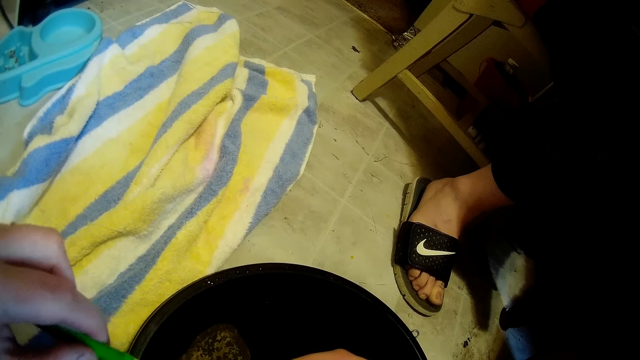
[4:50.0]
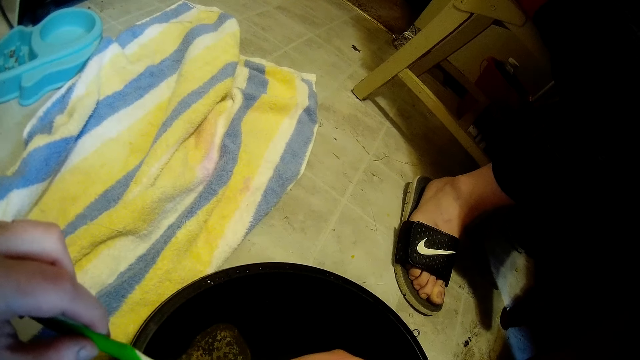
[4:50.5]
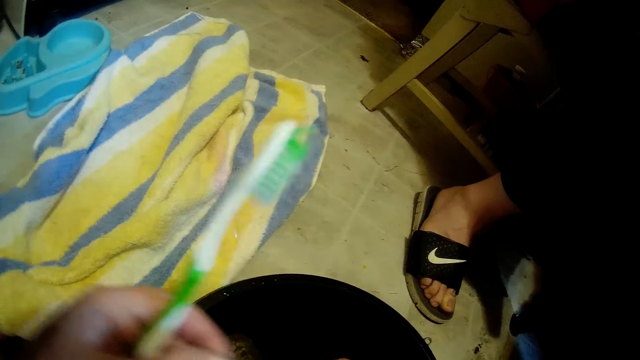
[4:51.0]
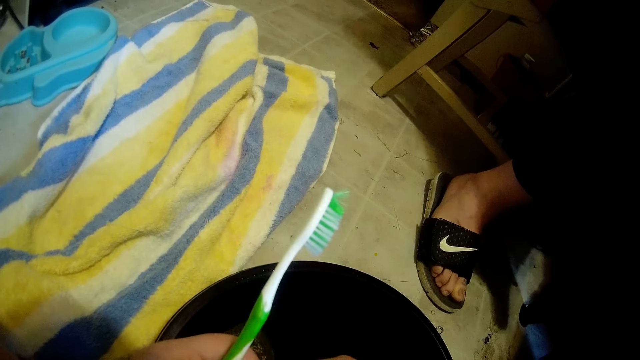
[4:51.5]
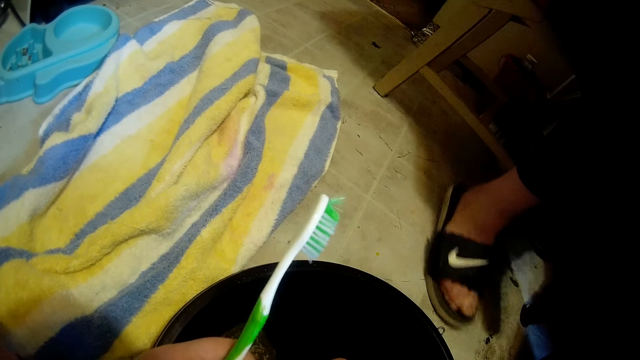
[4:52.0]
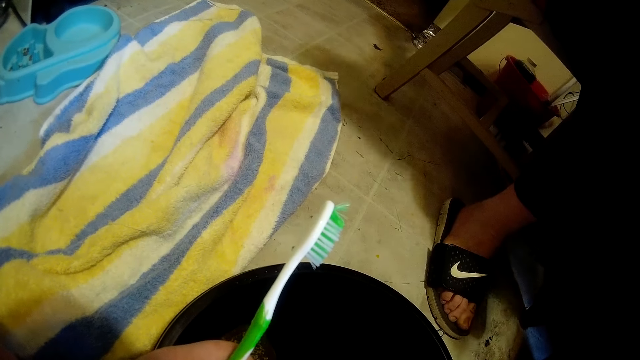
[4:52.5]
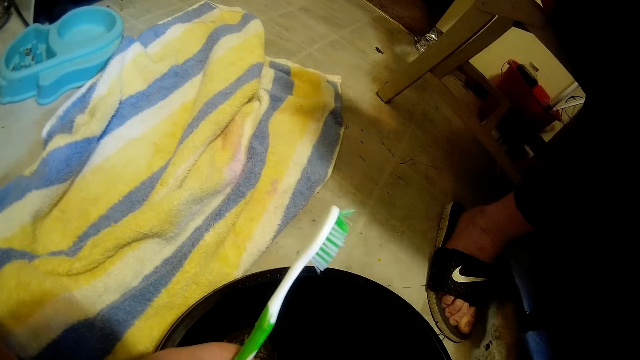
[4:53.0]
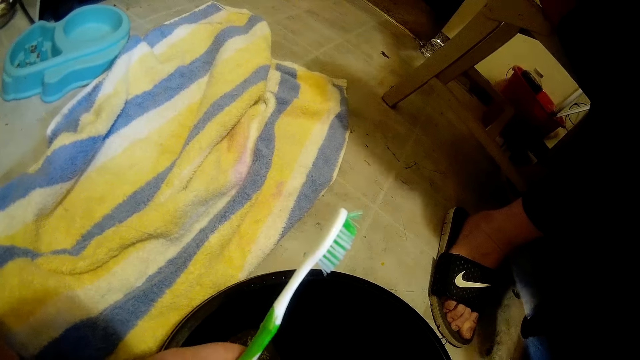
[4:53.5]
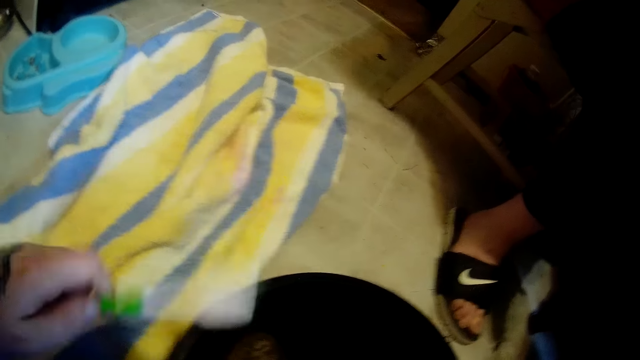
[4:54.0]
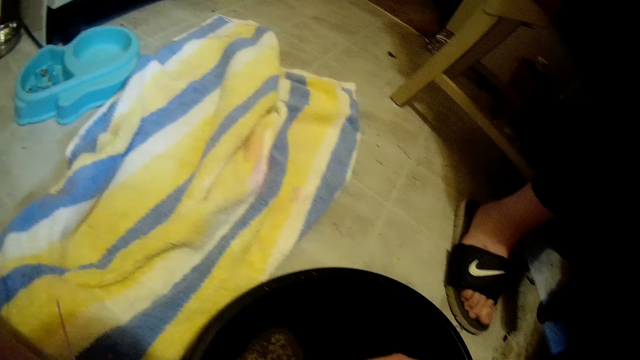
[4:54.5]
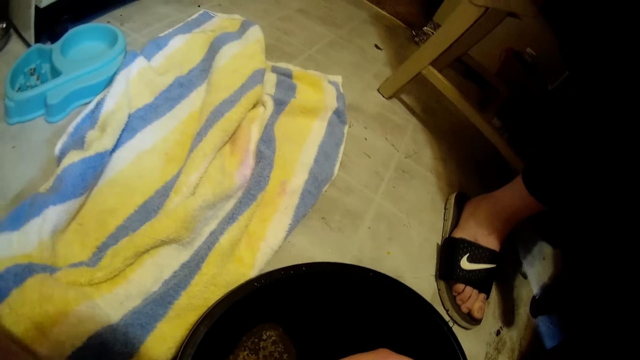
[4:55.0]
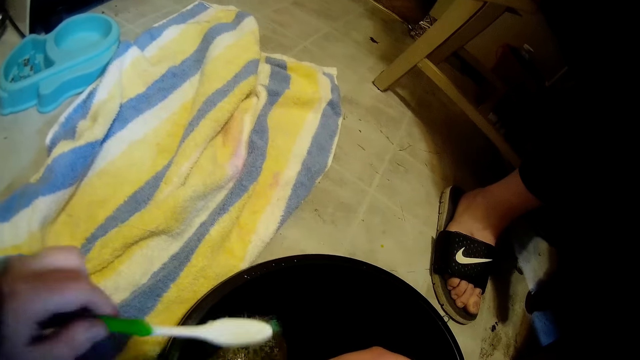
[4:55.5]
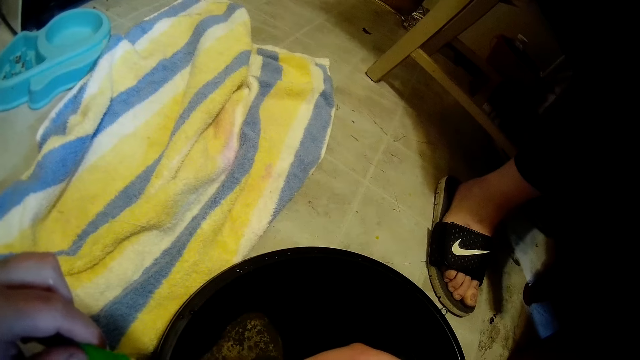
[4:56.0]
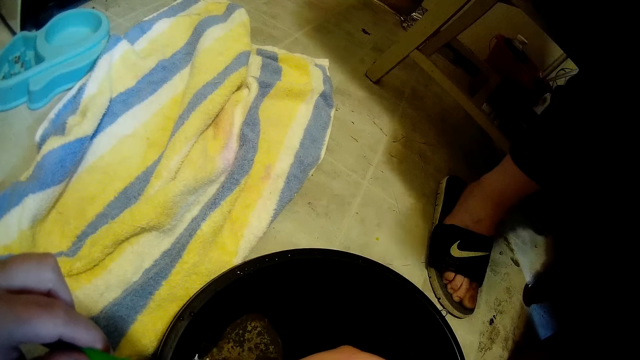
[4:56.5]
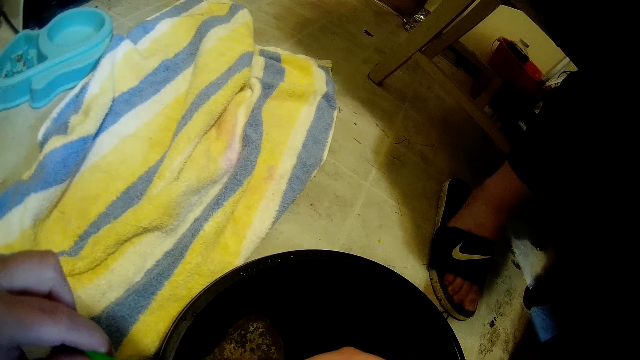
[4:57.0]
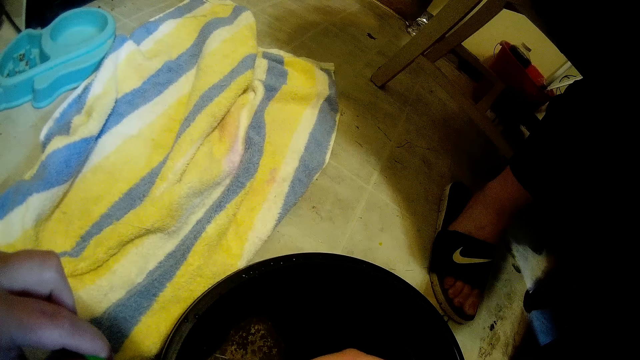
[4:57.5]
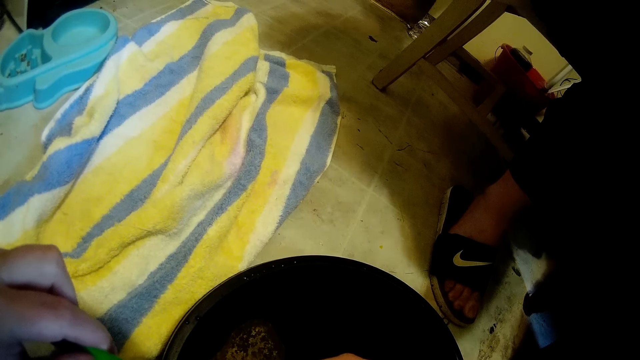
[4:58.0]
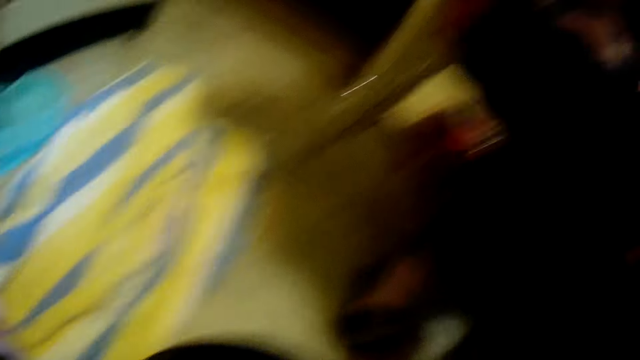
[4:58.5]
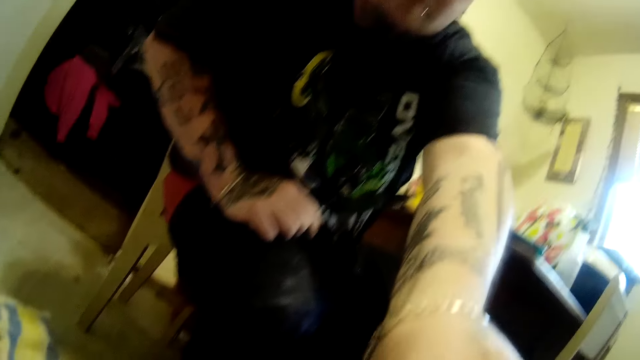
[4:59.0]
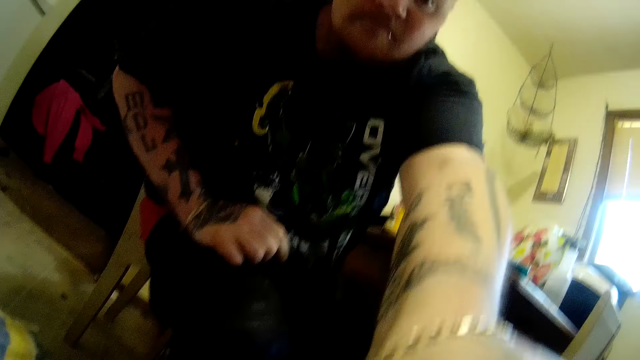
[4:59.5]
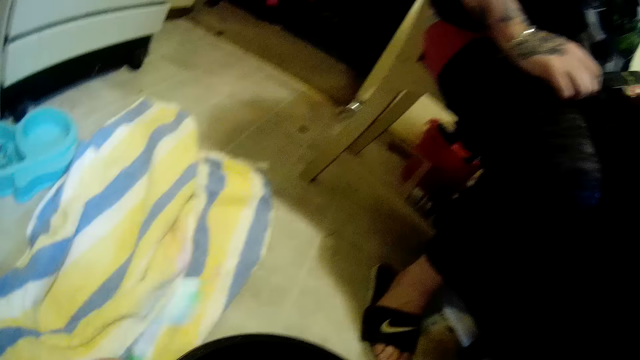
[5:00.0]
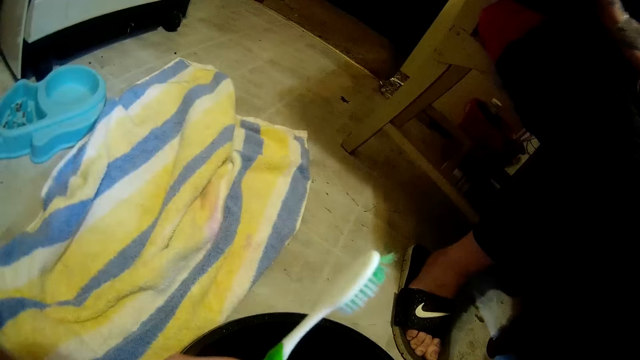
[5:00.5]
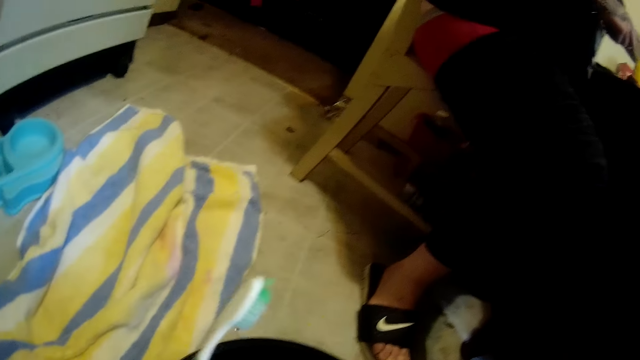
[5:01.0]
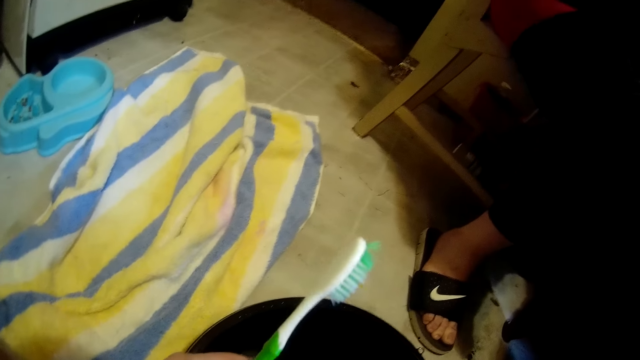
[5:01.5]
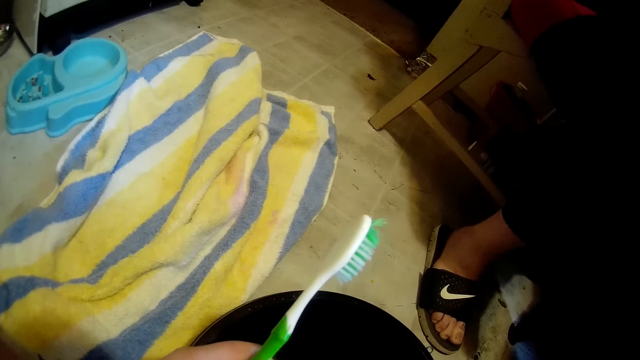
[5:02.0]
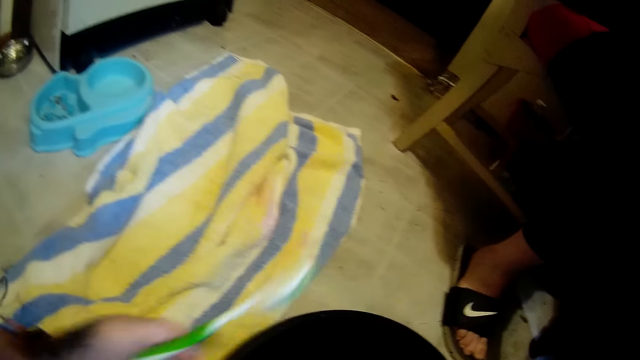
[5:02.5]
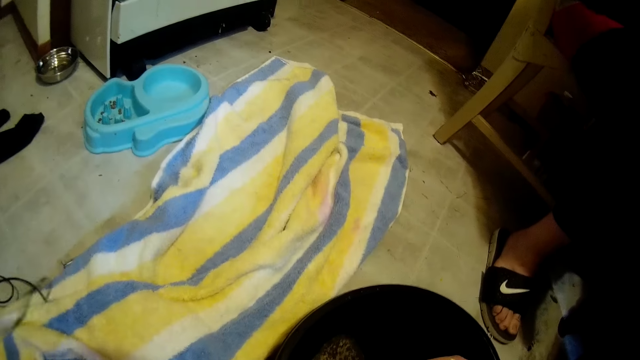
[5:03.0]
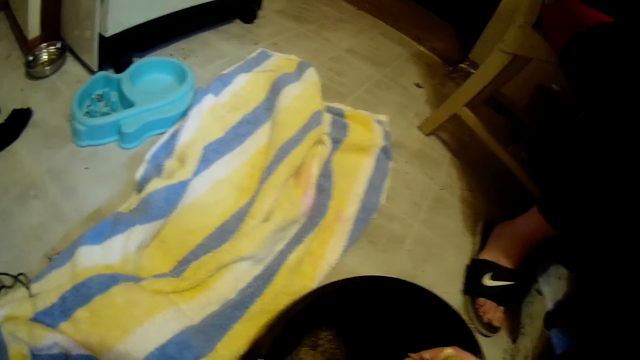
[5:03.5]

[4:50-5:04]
The camera wearer cleans the dragon lizard with her left hand. She converses. She puts the toothbrush in a black bowl on the ground with her left hand. She cleans the dragon lizard with her left hand. A man responds to the camera wearer. The man gives the camera wearer a piece of pineapple with his left hand and stretches his hand towards the camera wearer. The camera wearer responds. She looks around.

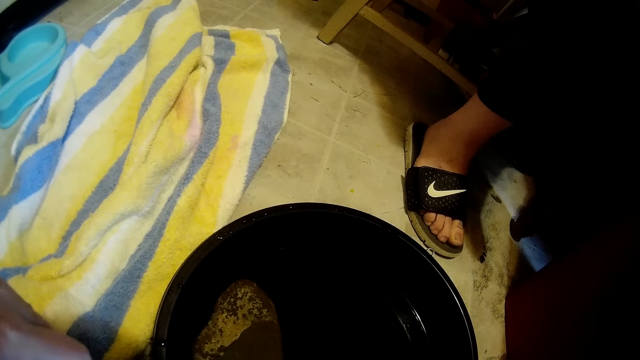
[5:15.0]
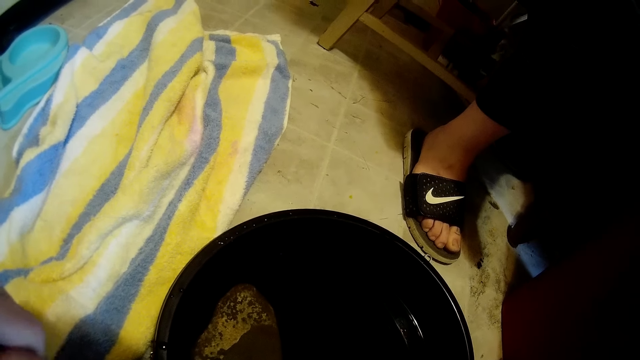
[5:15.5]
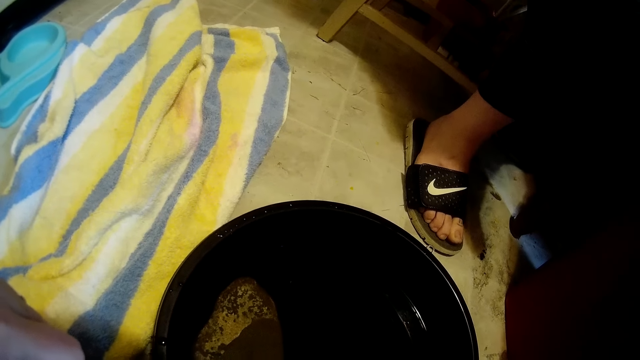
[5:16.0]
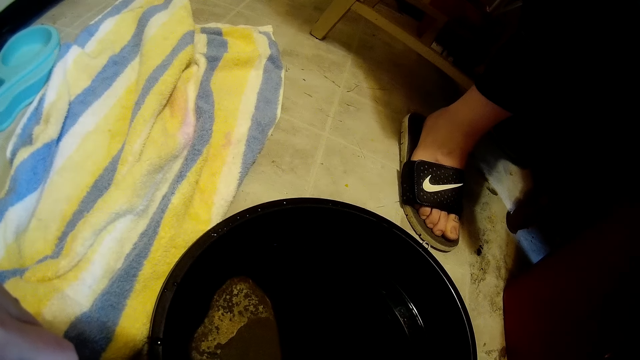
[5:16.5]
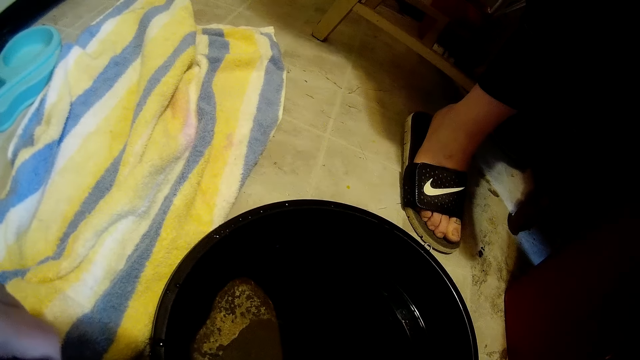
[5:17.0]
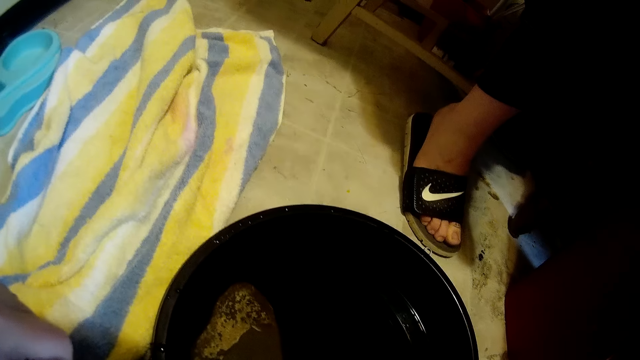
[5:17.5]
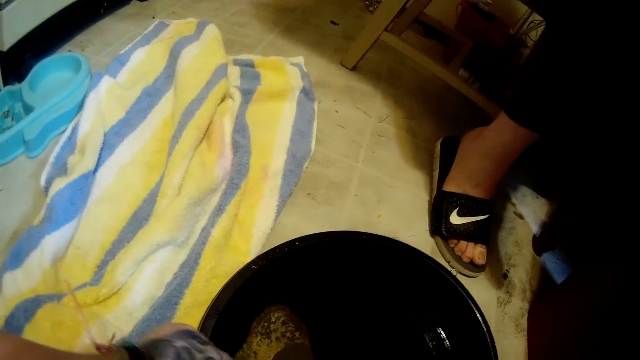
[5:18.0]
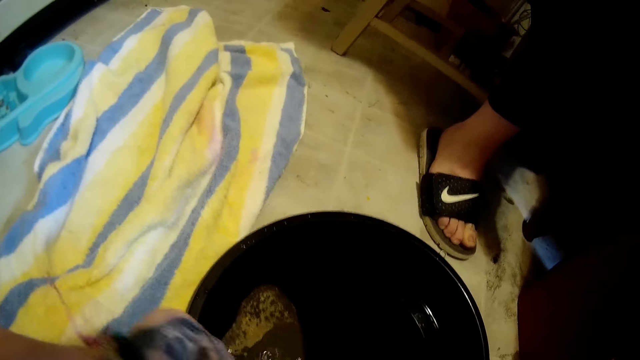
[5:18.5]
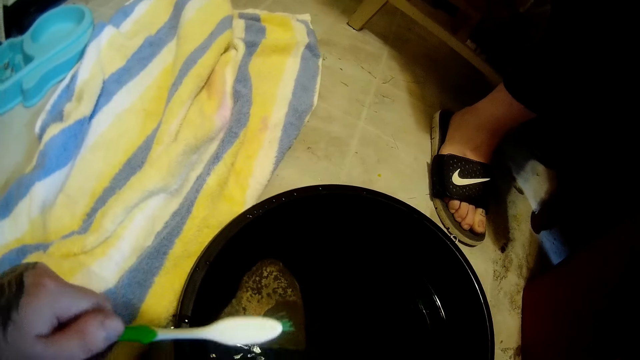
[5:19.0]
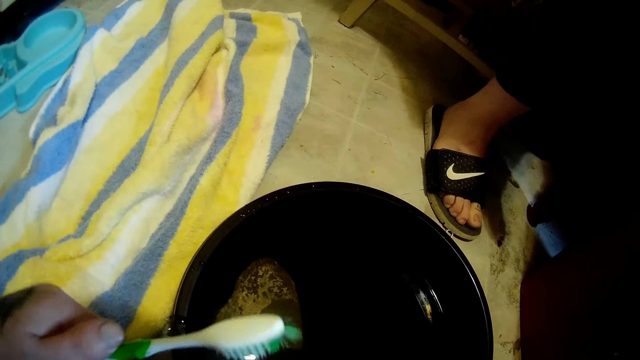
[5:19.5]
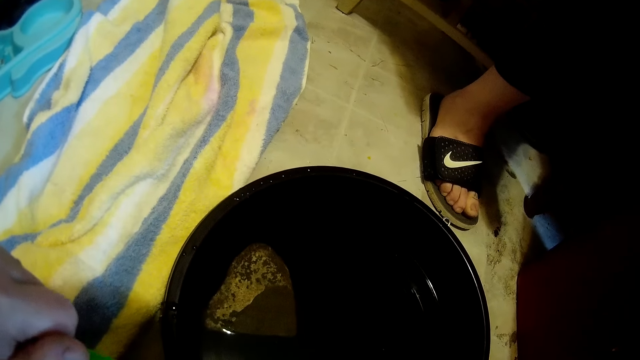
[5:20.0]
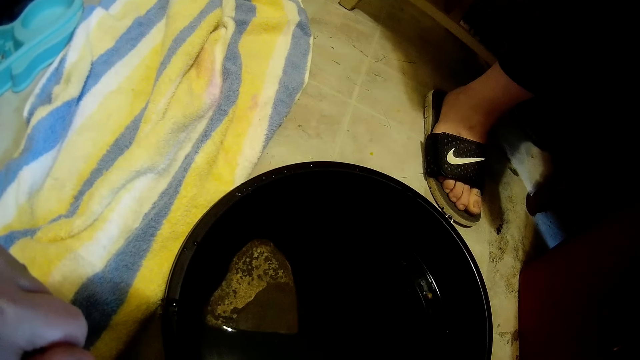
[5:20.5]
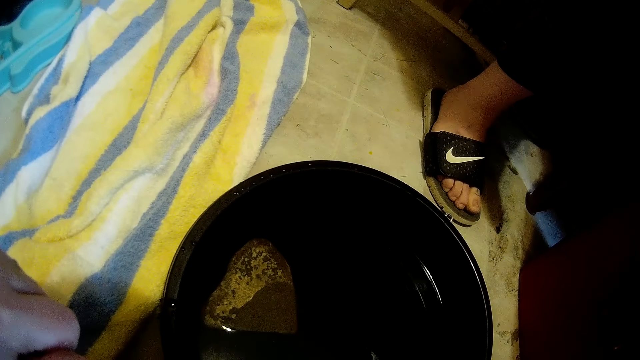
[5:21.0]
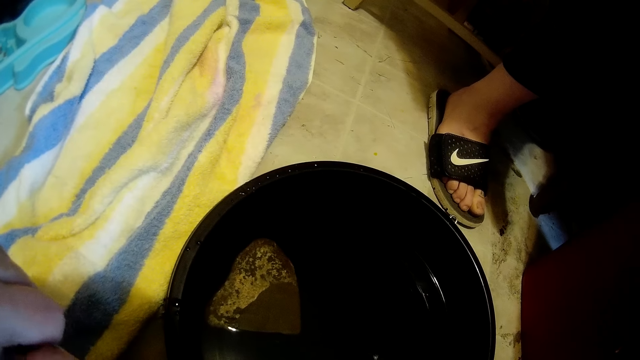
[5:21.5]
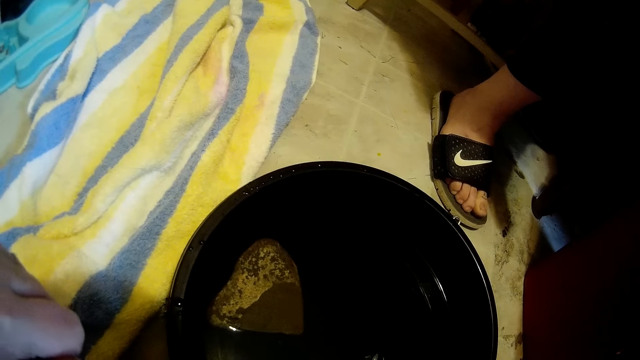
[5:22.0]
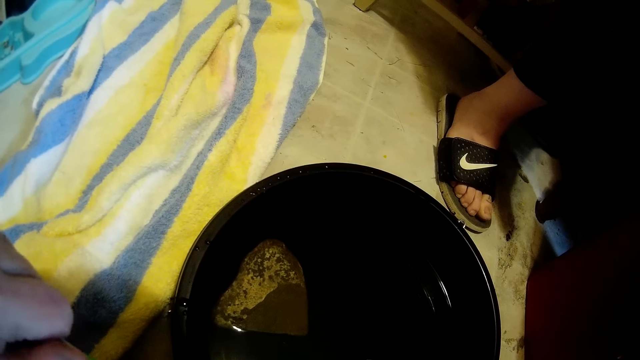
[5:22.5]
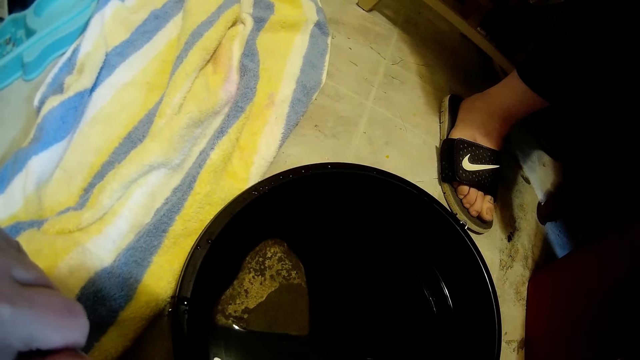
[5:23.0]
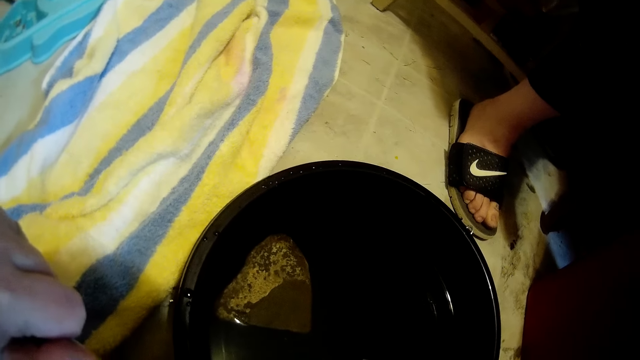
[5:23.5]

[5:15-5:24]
The camera wearer sings. She immerses the toothbrush in water. She puts the toothbrush in a black bowl on the ground with her left hand.
